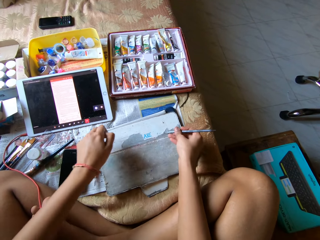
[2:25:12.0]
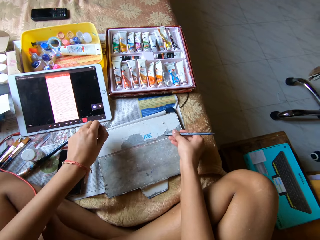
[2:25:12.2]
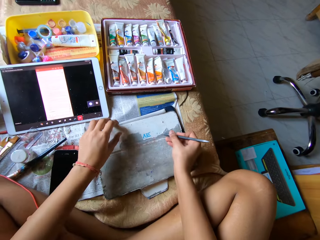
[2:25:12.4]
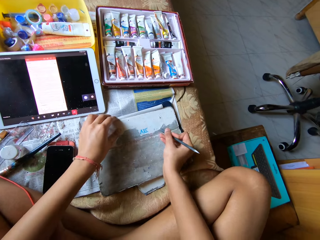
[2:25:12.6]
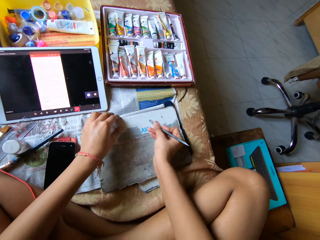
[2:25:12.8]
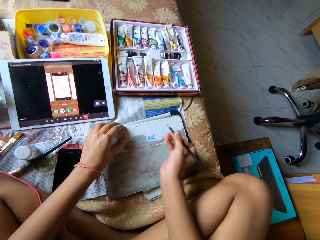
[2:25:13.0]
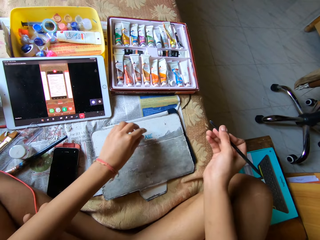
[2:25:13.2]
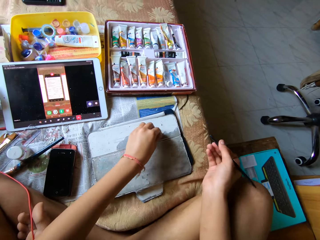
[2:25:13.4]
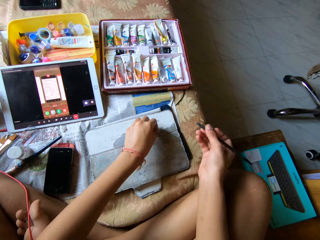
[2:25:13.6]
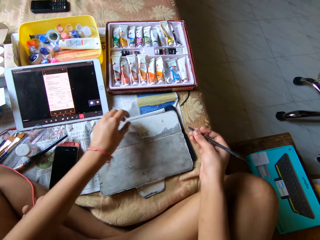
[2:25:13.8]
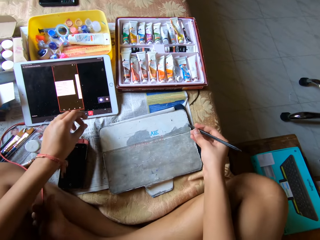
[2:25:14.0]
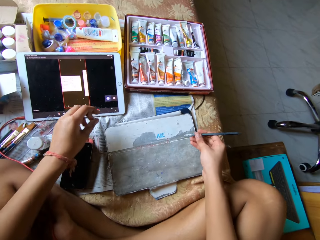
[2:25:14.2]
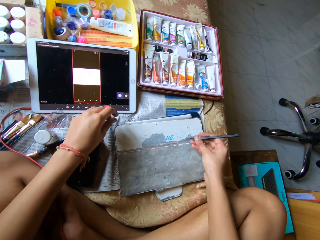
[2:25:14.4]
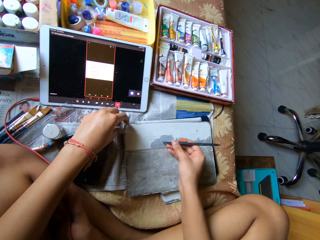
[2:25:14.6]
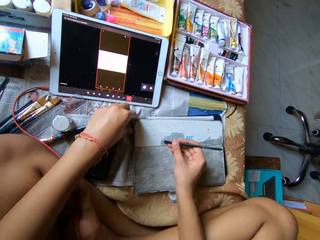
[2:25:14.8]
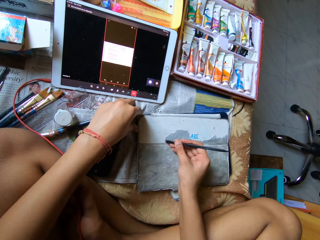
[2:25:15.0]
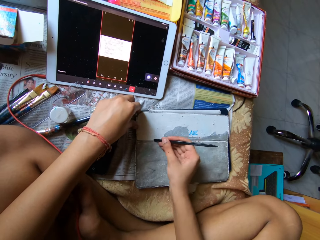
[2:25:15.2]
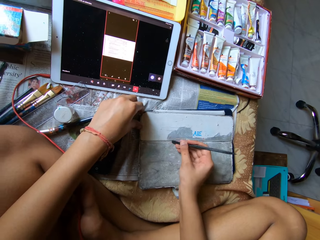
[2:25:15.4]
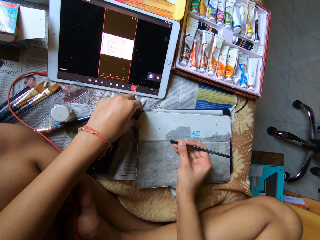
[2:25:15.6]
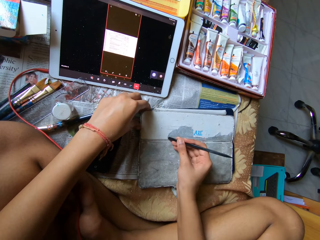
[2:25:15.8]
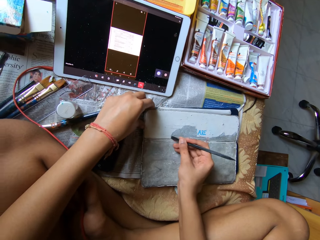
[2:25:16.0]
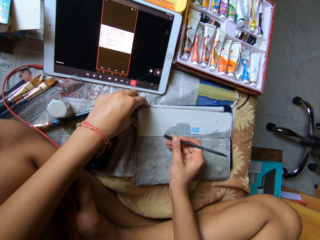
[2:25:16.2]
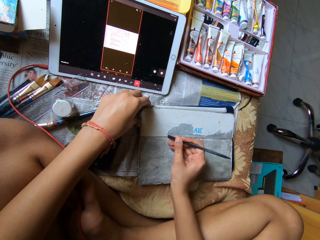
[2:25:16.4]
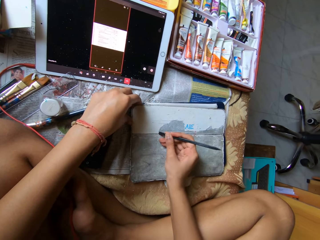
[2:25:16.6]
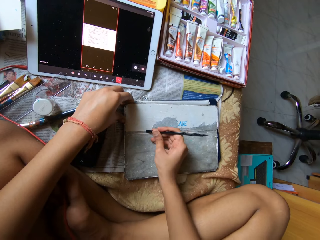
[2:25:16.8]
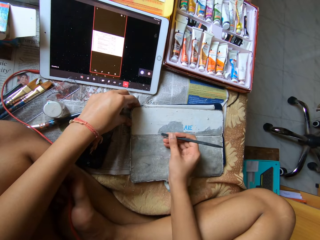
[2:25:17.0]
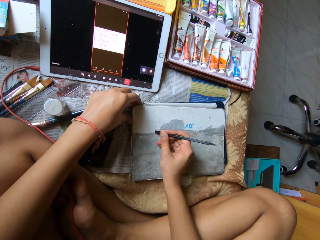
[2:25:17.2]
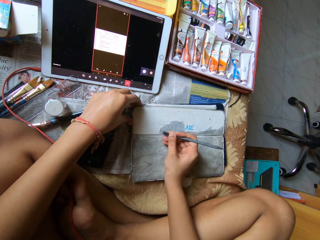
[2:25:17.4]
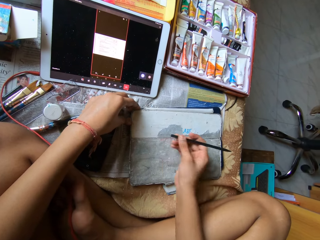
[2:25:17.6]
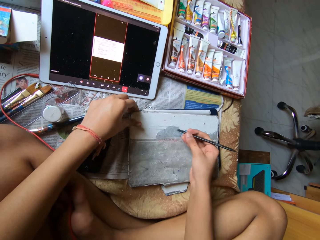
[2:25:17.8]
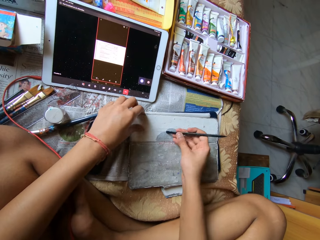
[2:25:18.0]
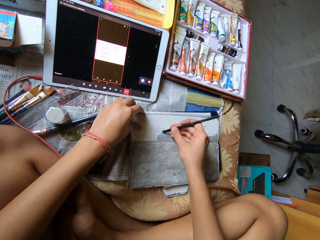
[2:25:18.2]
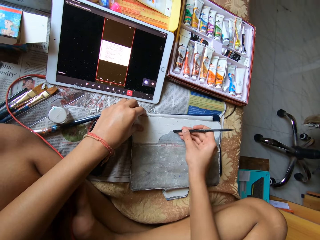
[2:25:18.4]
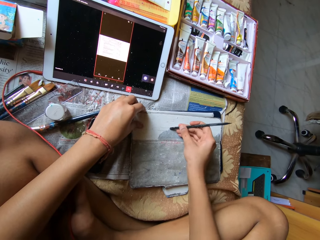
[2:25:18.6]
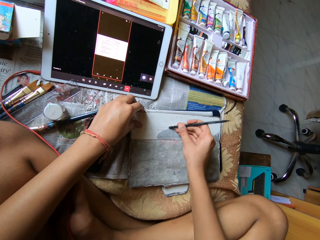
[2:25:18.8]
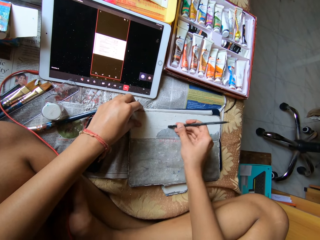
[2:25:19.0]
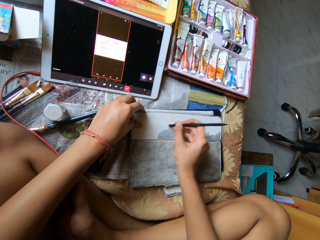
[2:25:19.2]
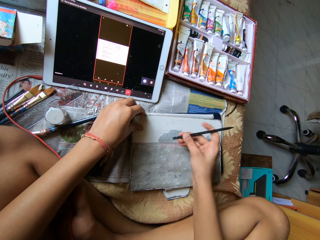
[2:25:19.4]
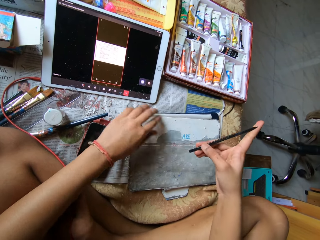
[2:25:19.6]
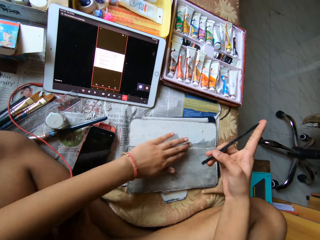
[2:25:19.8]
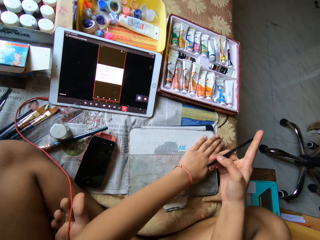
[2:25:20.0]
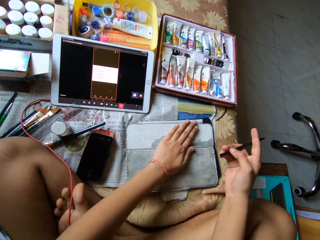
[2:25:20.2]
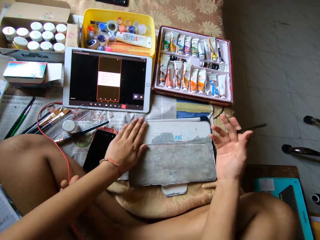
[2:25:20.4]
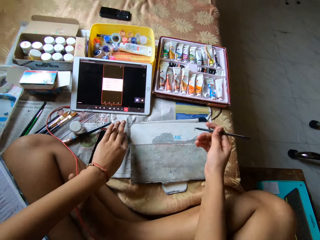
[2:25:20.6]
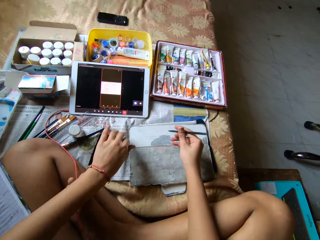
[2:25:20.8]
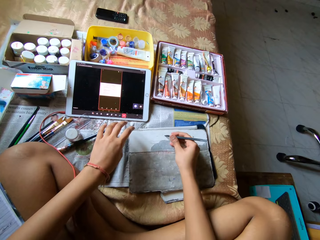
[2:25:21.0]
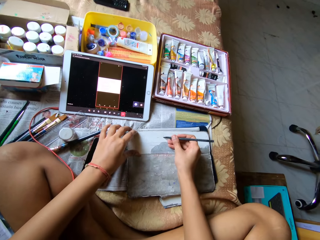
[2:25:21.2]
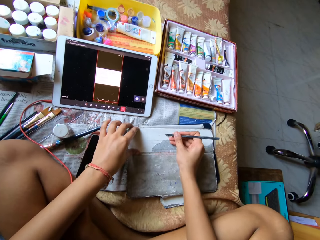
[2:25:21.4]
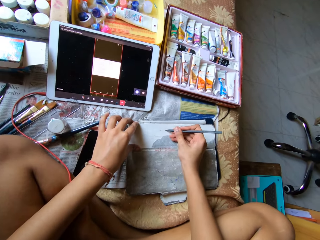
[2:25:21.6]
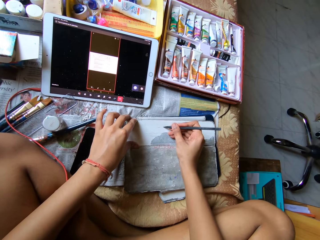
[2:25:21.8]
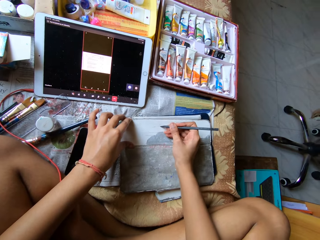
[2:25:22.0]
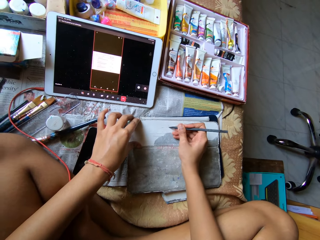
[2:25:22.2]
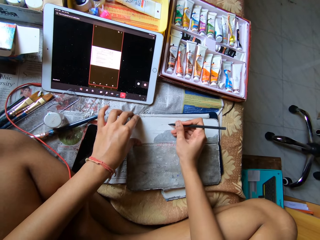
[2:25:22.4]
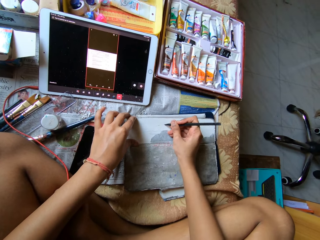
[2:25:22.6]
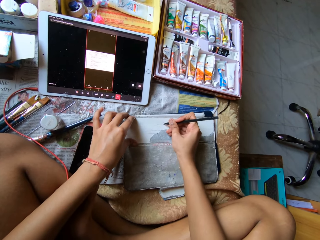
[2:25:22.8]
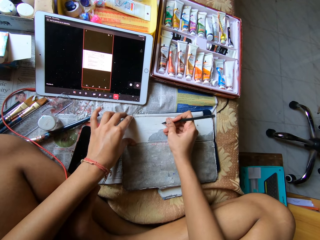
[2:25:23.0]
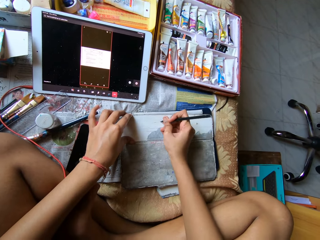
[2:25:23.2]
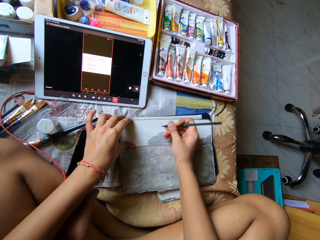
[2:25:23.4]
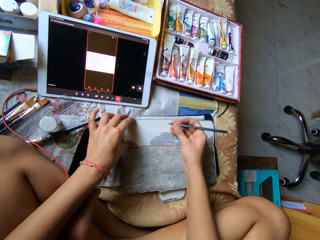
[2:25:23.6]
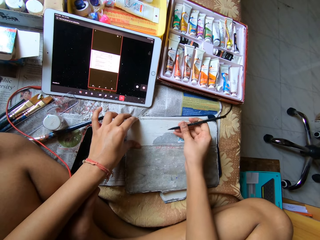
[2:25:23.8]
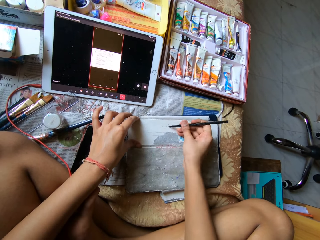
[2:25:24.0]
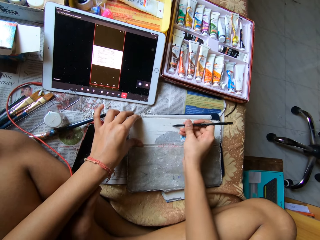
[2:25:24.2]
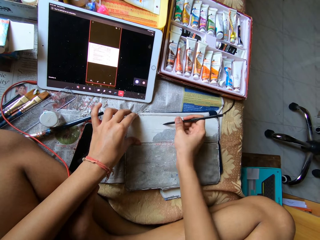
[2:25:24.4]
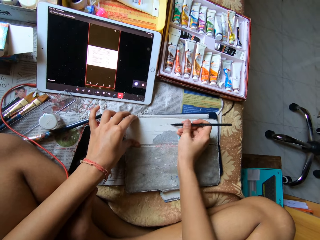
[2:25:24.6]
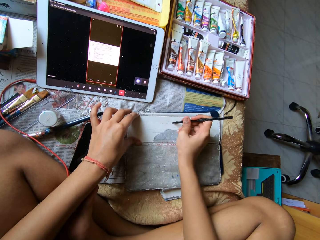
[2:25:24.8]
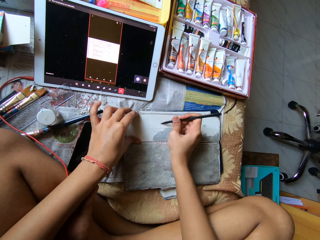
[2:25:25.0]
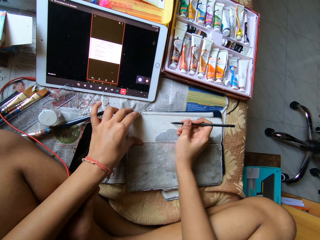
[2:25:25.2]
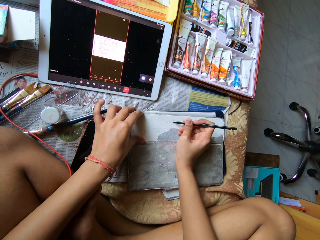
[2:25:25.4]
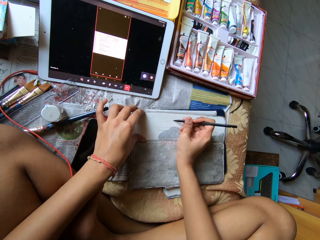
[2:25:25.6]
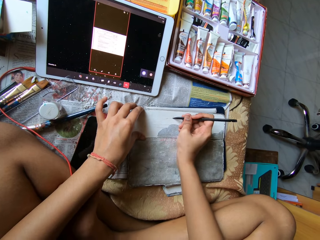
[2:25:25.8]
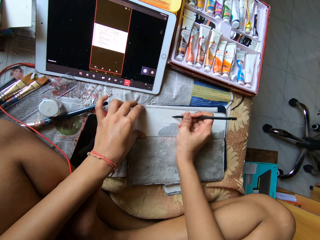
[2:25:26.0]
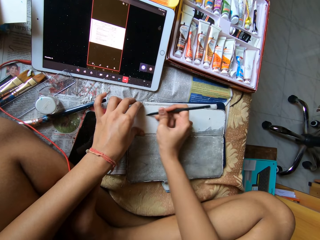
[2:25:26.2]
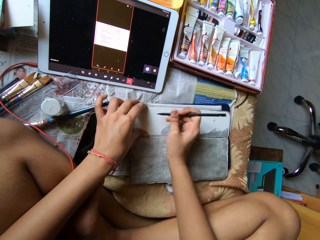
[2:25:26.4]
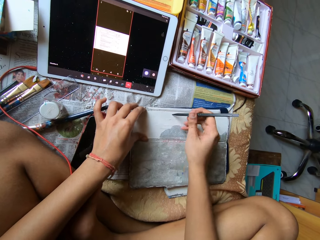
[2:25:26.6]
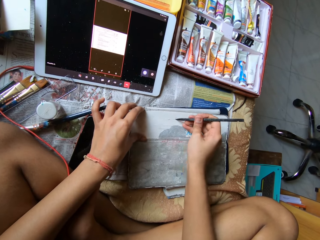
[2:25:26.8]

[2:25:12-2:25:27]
The camera wearer peels the pouch on the tablet device with the pen in her right hand. She peels the pouch on the tablet device with her left hand. She peels the pouch on the tablet device with the pen in her right hand. She dusts the pouch on the tablet device with her left hand. She peels the pouch on the tablet device with the pen in her right hand.

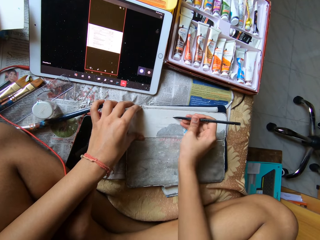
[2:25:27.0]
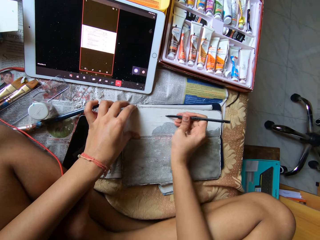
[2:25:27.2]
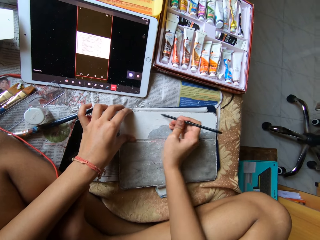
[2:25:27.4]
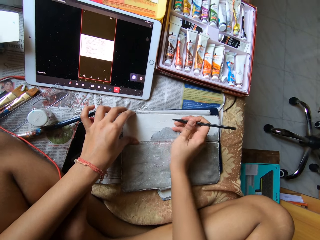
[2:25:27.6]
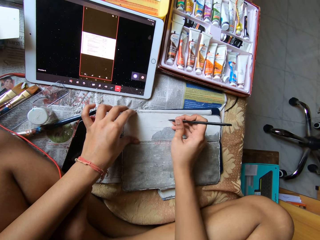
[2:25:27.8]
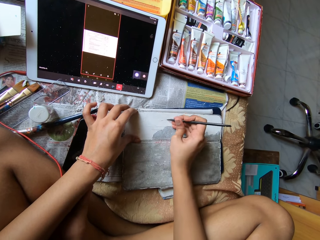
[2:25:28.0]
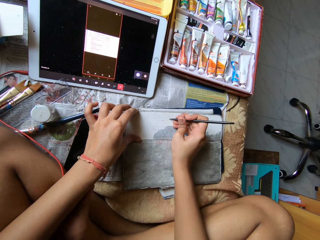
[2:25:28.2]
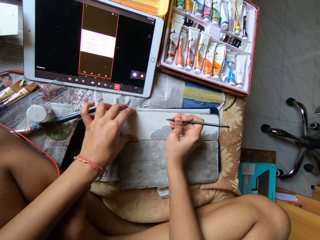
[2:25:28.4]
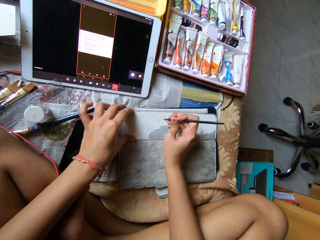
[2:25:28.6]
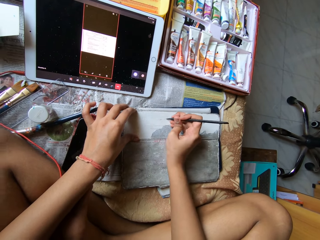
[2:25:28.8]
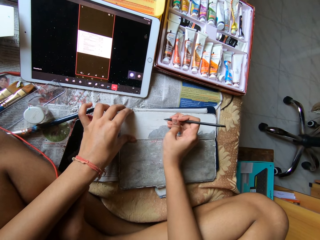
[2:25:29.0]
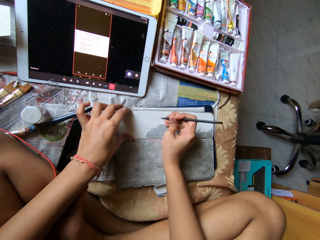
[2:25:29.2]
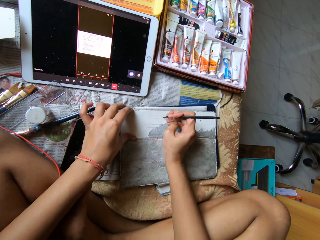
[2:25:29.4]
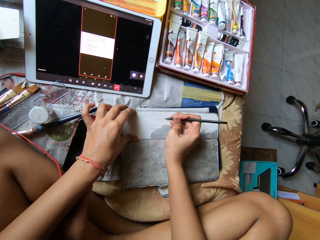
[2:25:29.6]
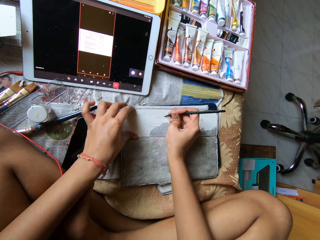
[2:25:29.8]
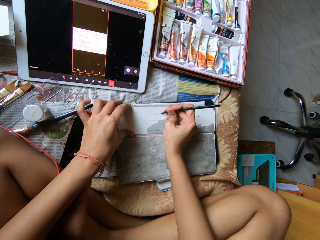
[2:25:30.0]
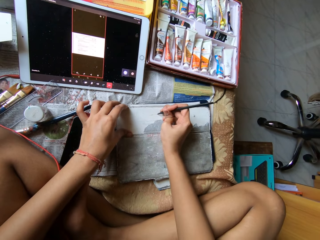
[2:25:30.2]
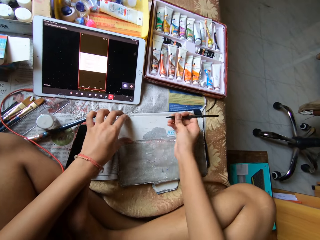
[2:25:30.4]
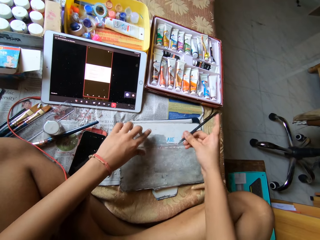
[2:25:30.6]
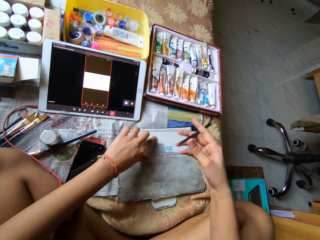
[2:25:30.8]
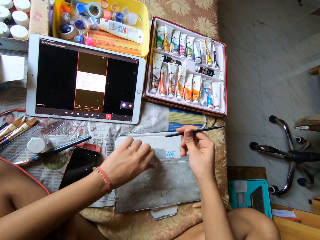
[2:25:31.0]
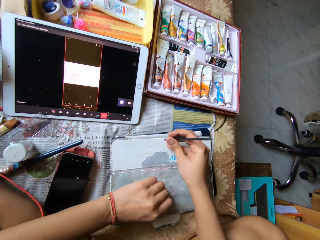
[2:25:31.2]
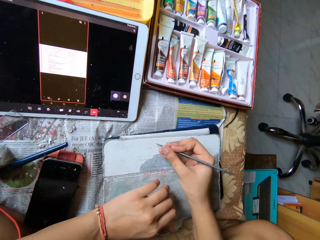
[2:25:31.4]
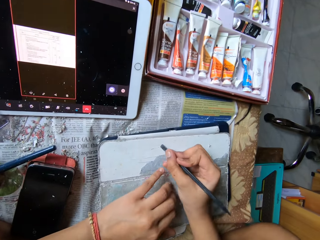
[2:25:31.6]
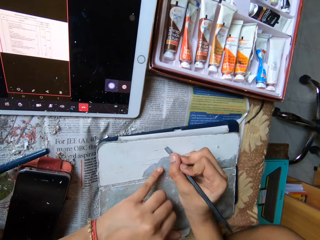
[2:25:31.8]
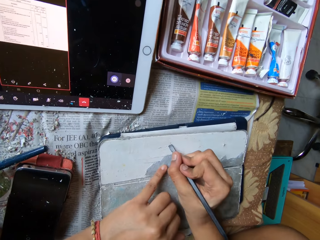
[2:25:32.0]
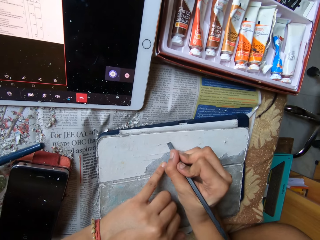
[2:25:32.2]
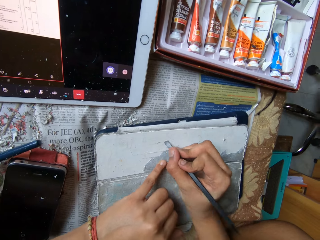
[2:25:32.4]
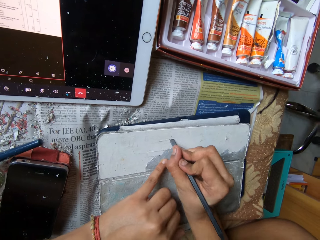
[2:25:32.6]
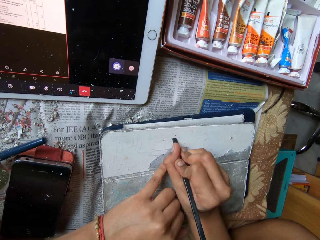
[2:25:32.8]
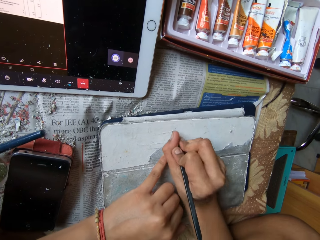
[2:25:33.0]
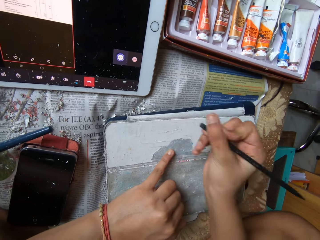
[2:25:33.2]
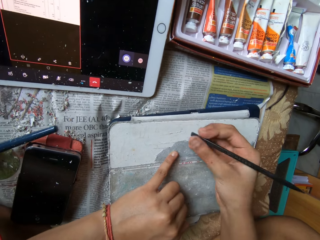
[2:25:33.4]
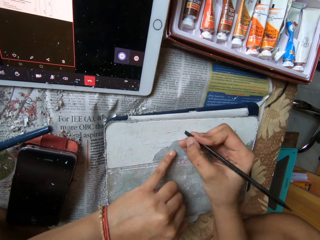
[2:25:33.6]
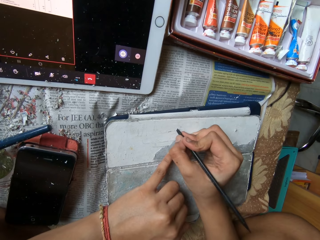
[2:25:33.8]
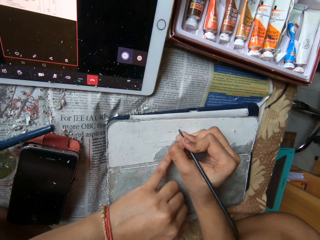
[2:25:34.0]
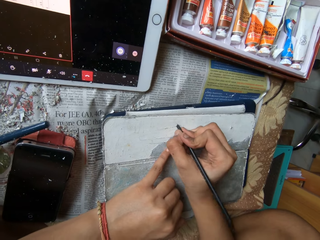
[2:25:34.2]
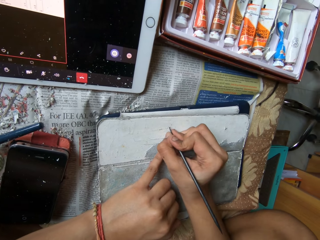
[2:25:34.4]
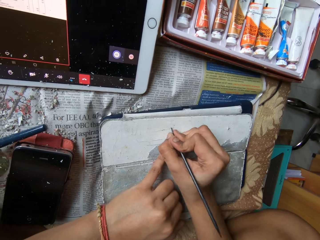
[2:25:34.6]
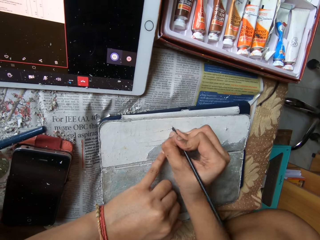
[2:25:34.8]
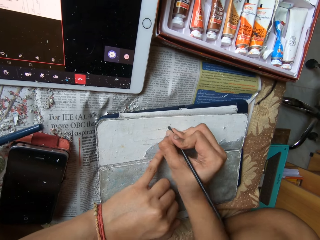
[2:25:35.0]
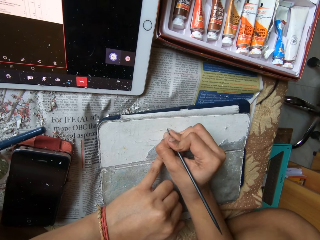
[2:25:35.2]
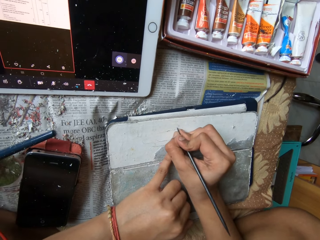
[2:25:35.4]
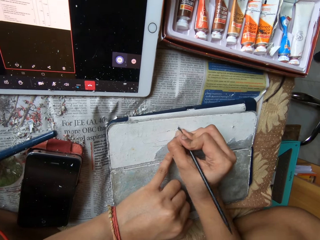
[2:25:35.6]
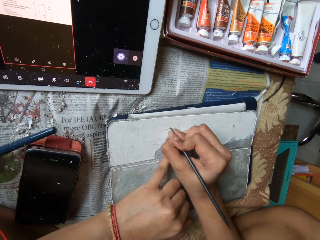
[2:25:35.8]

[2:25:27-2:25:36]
The camera wearer adjusts the pen in her right hand and peels the pouch on the tablet device with the pen in her right hand.
